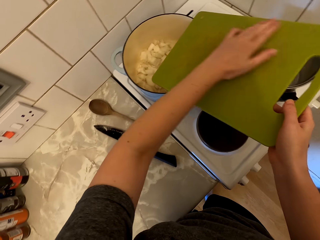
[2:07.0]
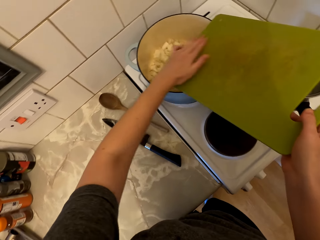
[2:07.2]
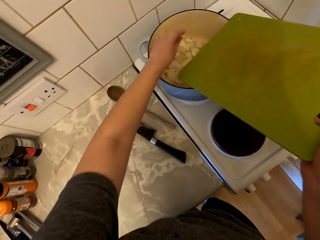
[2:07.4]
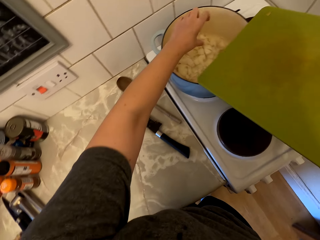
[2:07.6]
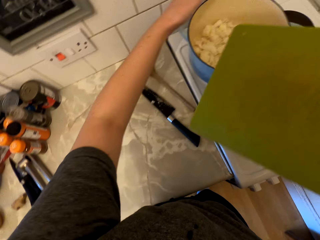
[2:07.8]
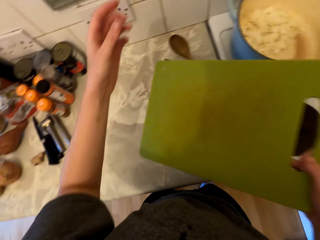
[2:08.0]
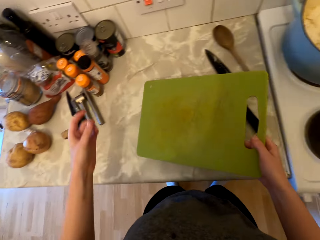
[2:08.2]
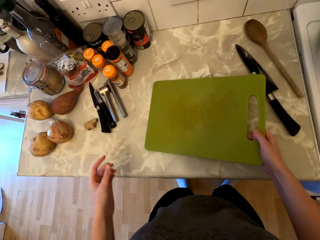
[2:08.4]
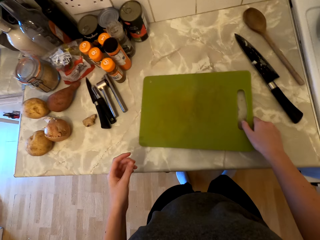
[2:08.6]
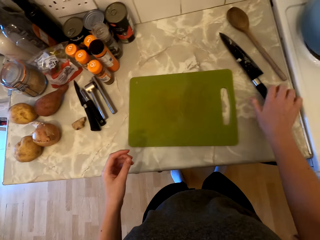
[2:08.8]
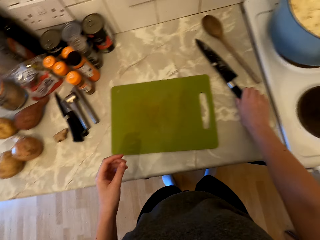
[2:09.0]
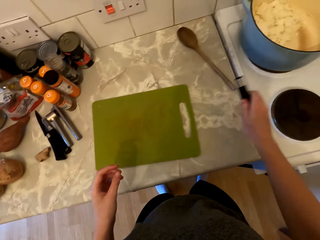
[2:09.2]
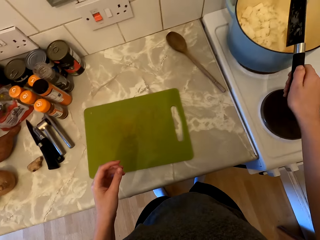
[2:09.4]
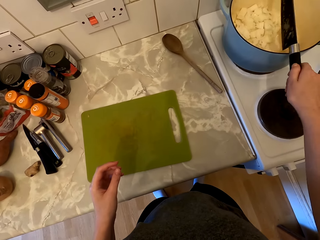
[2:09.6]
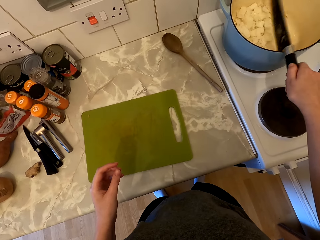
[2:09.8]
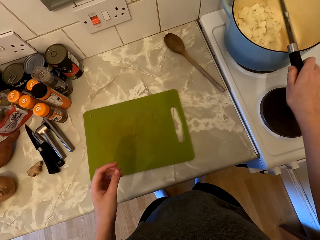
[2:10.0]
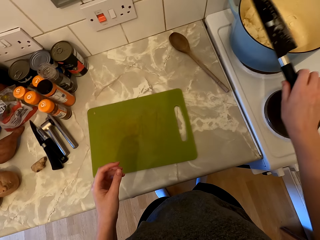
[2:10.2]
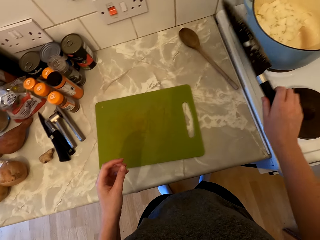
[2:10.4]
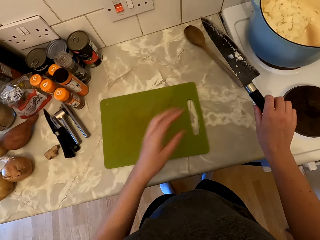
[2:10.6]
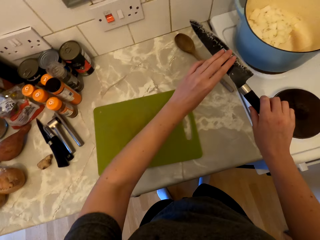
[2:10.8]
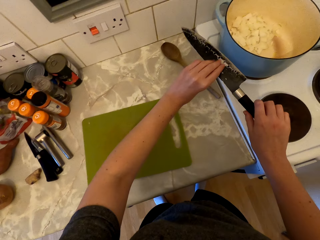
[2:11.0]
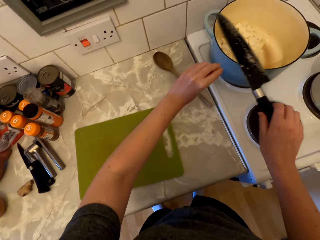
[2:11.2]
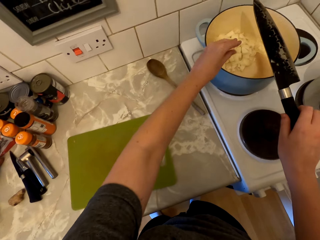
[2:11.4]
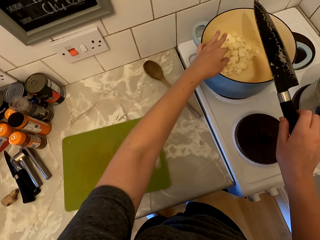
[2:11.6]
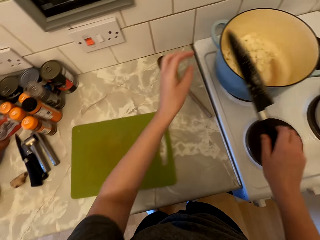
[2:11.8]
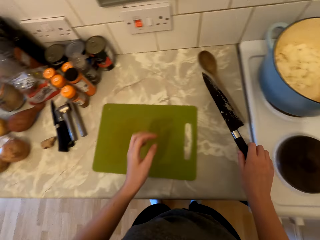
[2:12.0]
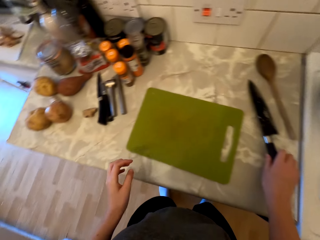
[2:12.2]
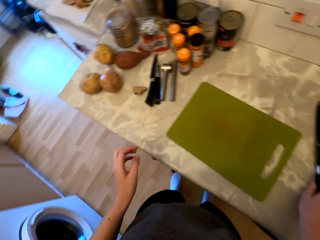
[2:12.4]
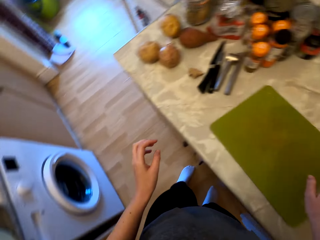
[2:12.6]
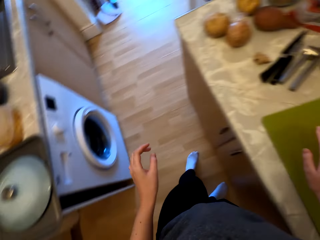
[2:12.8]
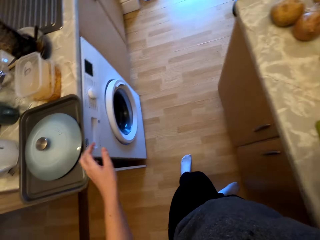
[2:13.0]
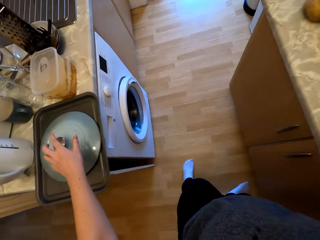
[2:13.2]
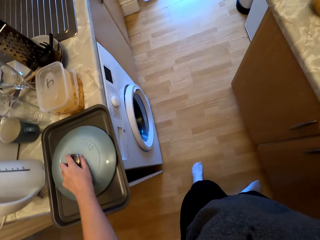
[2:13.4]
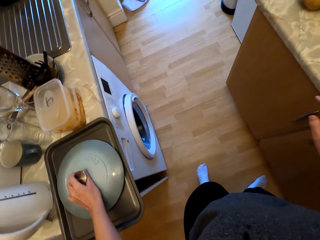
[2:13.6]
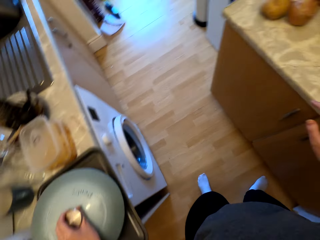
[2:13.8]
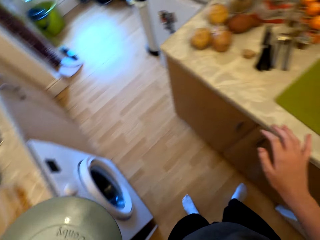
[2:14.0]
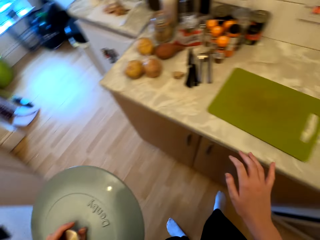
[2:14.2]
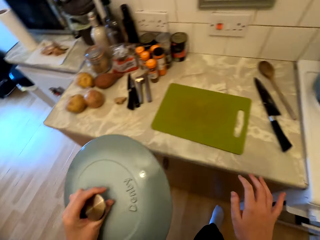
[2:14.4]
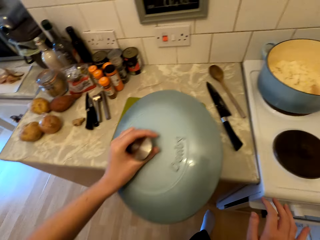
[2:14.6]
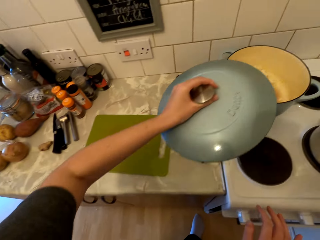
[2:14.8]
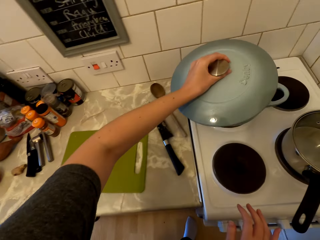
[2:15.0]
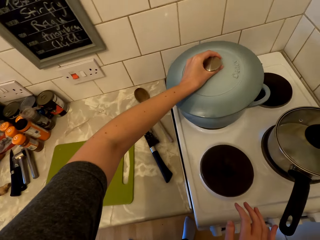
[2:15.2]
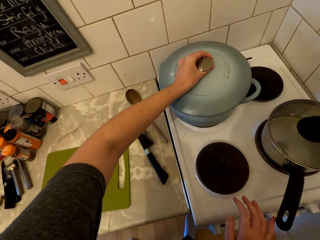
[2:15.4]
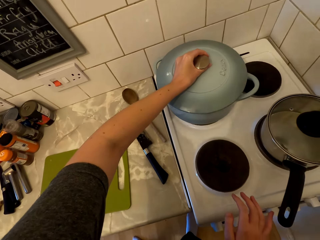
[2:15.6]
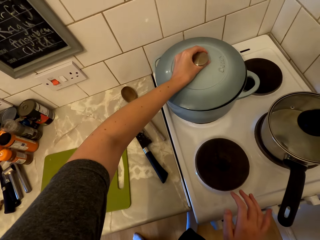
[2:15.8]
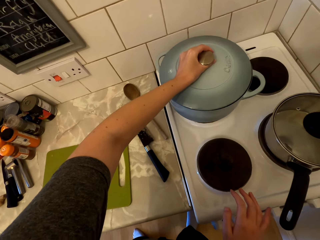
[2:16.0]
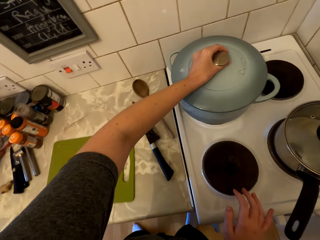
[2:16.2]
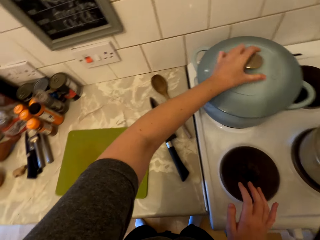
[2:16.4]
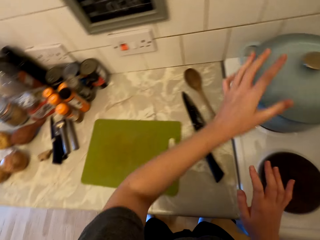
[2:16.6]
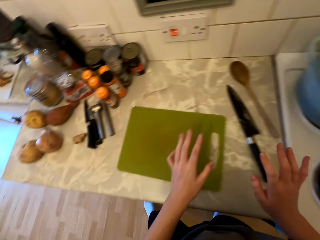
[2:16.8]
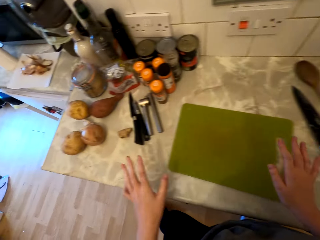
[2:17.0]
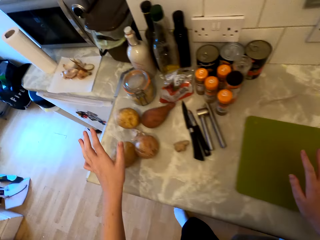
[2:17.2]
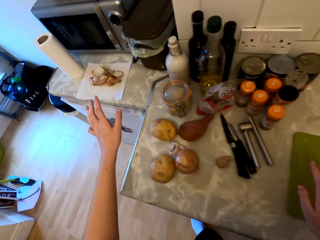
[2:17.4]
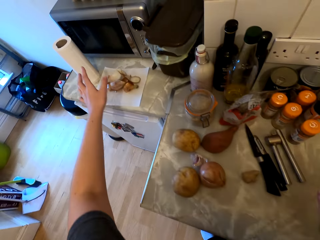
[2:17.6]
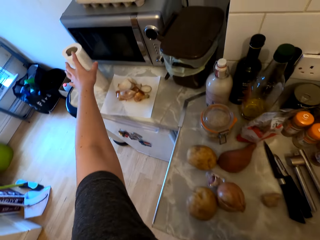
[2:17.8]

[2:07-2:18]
The camera wearer puts the chopping board on the cabinet. They pick the knife from the cabinet. They shake the knife above the cooking pot and knock the knife on the cooking pot. They remove the piece of onion on the knife and drop the piece of onion in the cooking pot. They put the knife on the cabinet. They pick the lid from the tray. They cover the cooking pot with the lid.

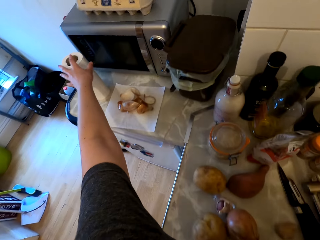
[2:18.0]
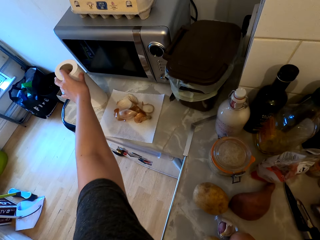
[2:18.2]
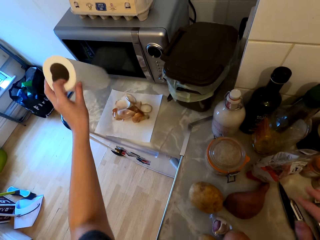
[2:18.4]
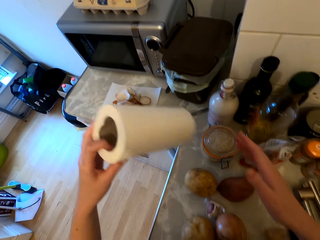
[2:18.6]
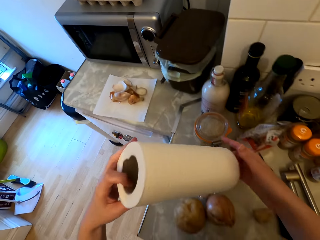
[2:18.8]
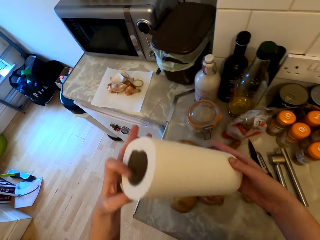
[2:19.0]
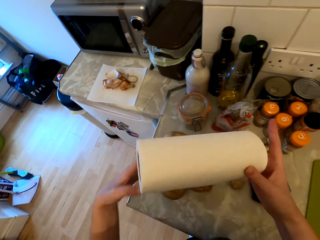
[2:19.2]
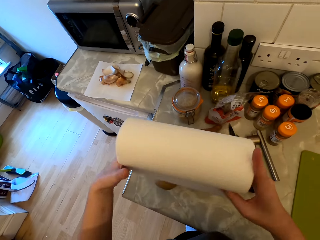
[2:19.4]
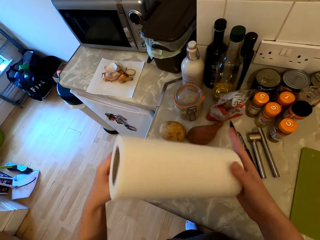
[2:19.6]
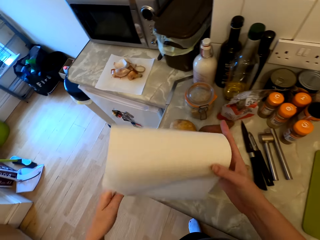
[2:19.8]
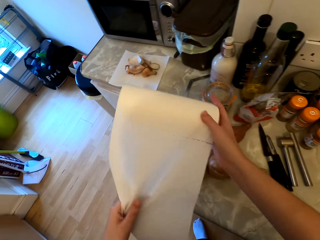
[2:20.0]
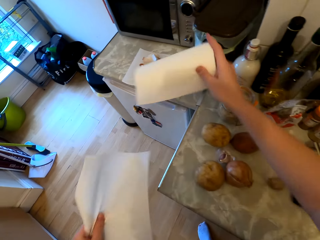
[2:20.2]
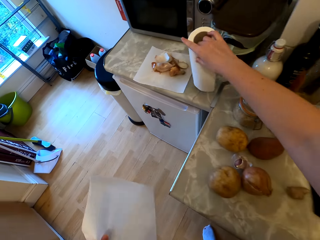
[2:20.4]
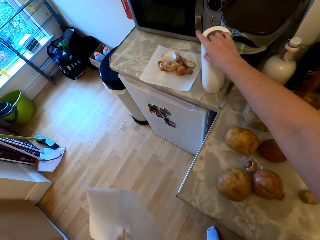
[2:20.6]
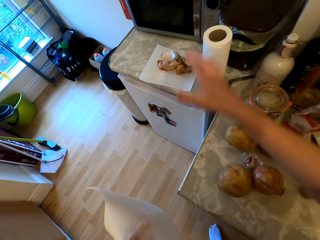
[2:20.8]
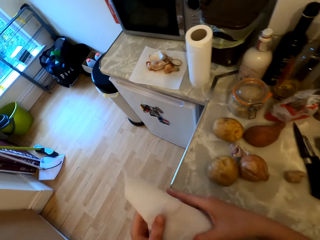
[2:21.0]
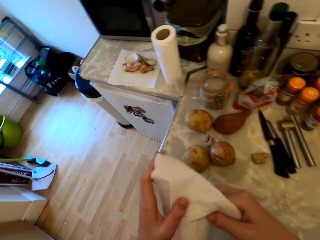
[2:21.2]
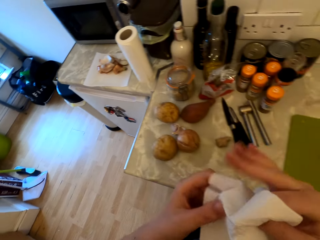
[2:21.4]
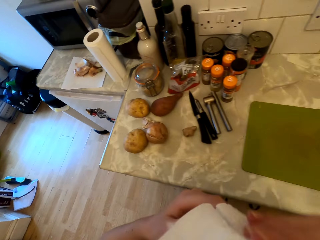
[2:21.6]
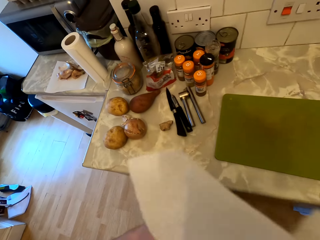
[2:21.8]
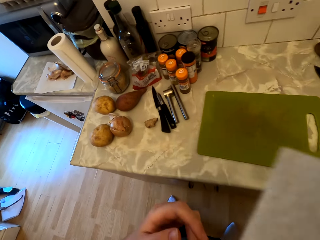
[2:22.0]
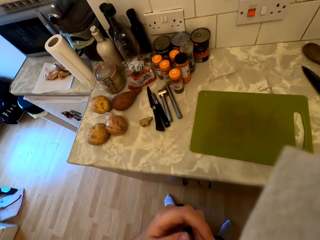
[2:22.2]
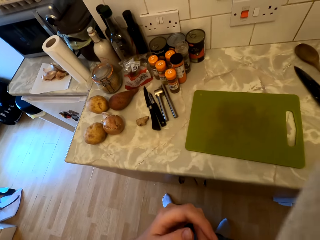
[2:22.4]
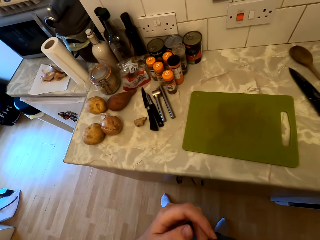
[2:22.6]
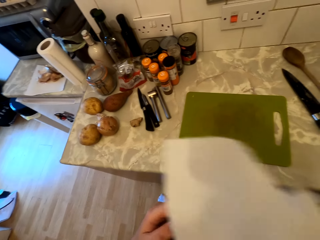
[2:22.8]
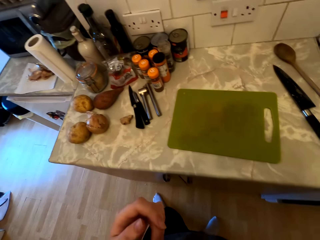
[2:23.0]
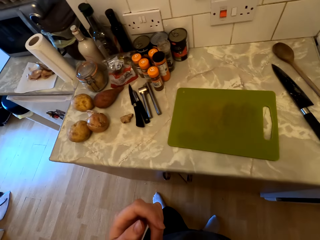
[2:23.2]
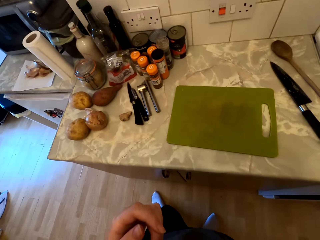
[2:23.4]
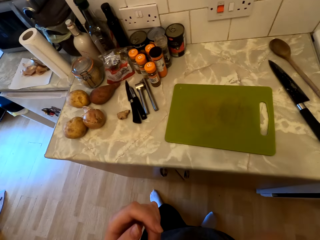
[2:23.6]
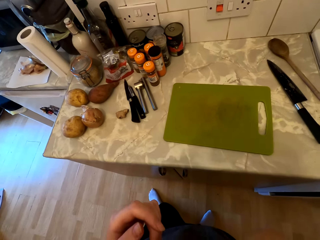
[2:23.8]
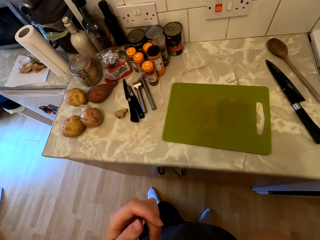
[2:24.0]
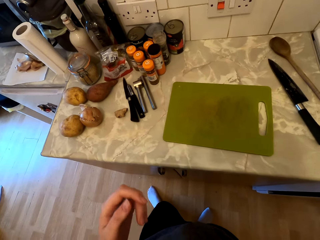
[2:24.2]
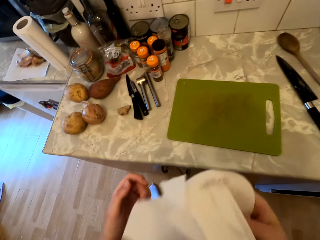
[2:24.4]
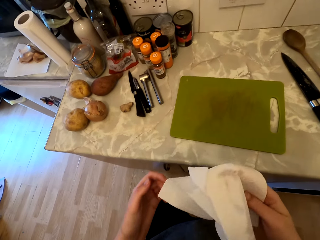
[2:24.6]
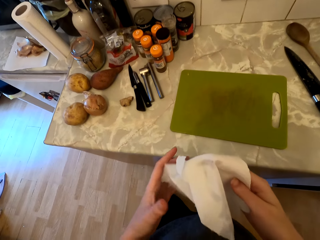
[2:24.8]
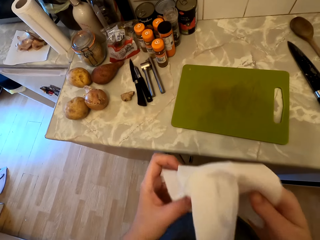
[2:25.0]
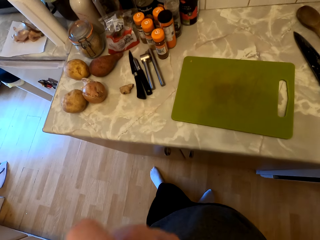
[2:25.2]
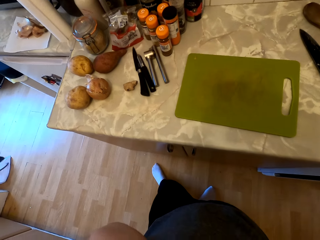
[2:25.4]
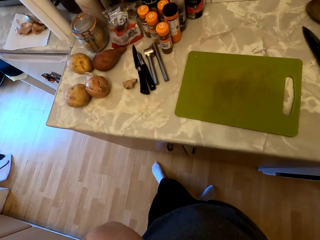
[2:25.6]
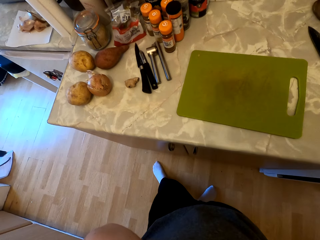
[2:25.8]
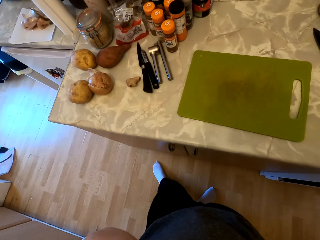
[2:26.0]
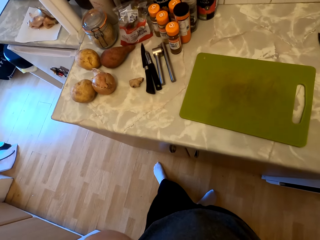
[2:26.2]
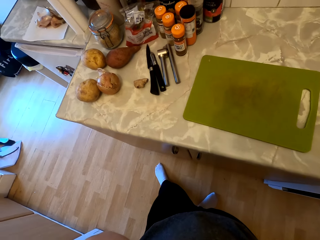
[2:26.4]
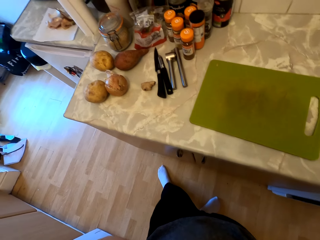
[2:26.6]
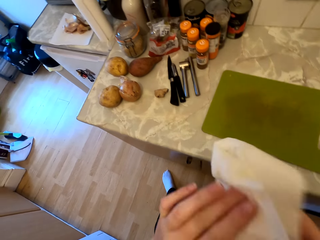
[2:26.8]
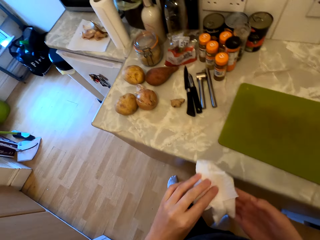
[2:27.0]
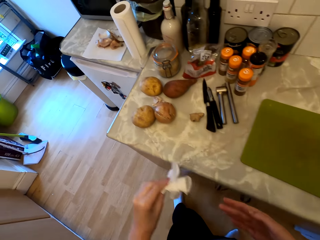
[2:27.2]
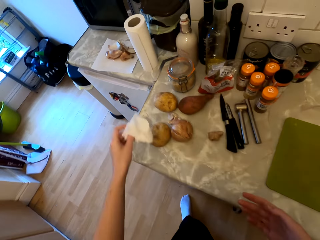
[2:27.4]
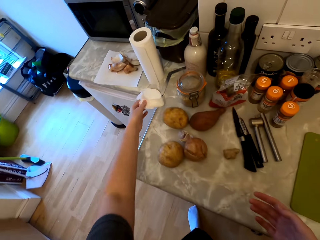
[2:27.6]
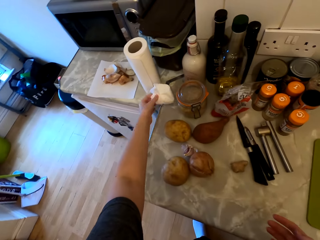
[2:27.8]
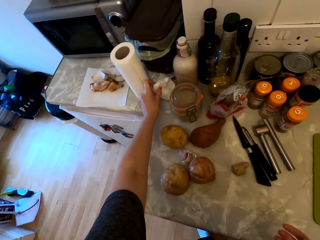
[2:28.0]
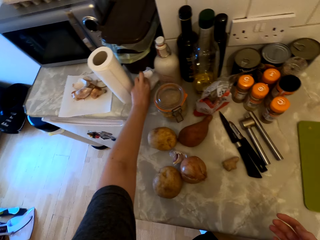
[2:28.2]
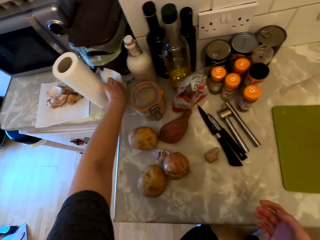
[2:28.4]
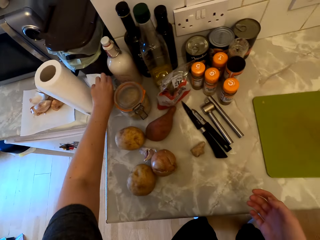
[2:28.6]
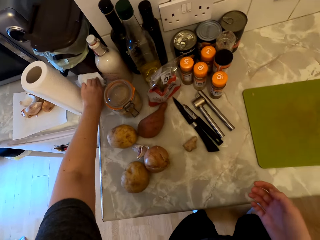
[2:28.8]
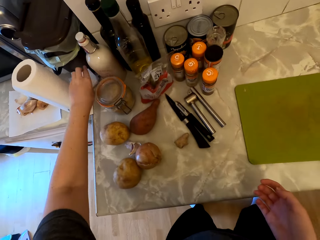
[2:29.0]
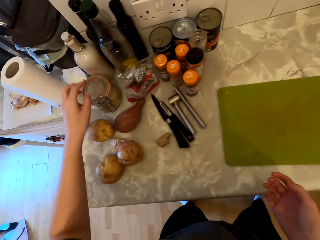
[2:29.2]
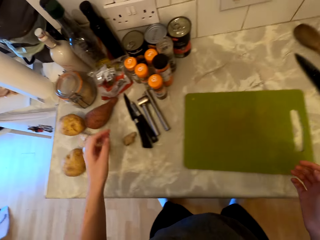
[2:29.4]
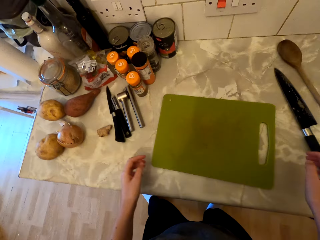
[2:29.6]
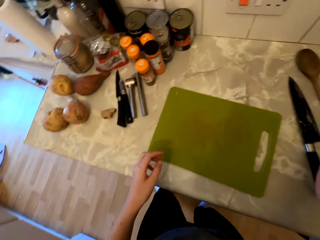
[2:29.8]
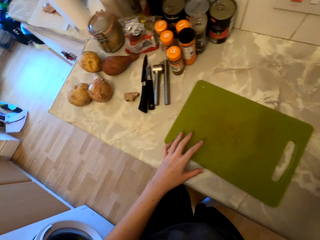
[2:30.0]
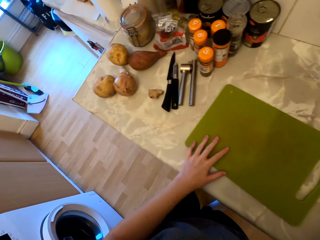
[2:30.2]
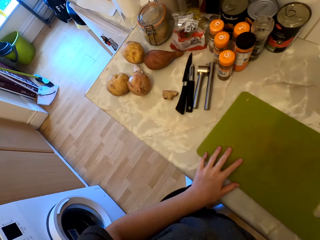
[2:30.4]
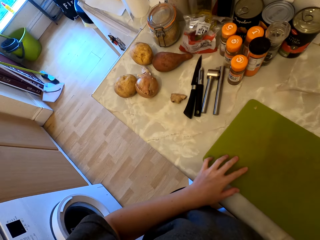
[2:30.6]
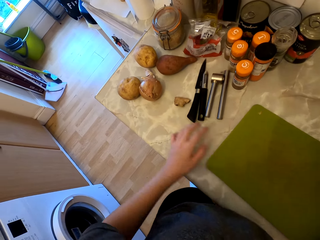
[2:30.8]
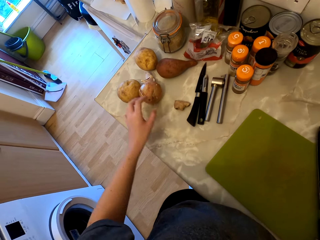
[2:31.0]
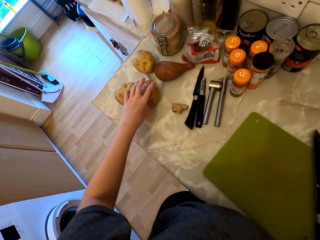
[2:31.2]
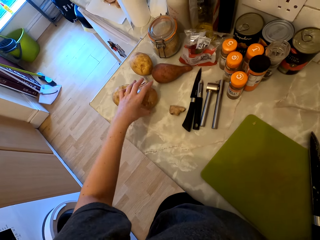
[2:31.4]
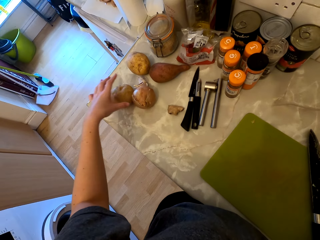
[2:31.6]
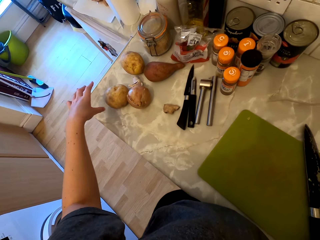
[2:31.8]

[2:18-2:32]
The camera wearer picks up the paper towel roll from the cabinet. She rolls the paper towel. She cuts a piece of the paper towel. She places the paper towel on the countertop. She folds the piece of the paper towel. She wipes her face with the piece of the paper towel. She holds the paper towel with both hands. She wipes her face with the piece of the paper towel. She places the paper towel on the countertop. She pushes the chopping board with her left hand.
